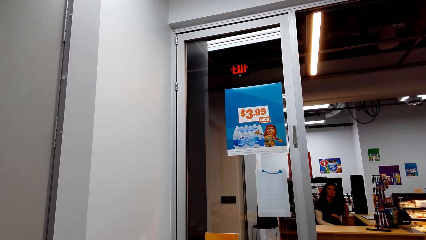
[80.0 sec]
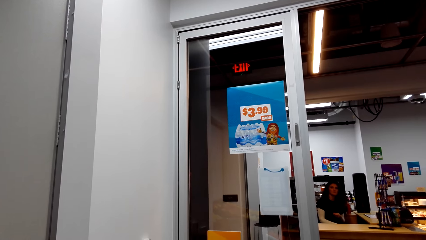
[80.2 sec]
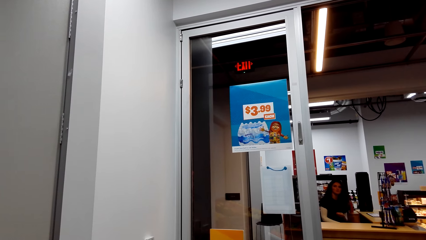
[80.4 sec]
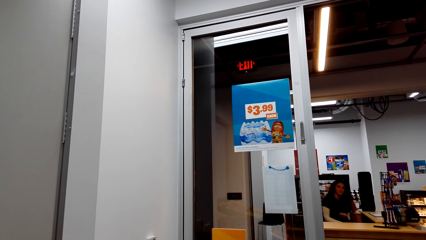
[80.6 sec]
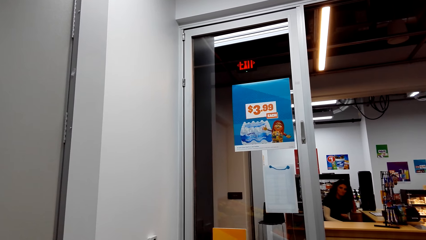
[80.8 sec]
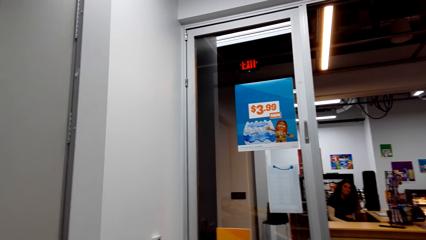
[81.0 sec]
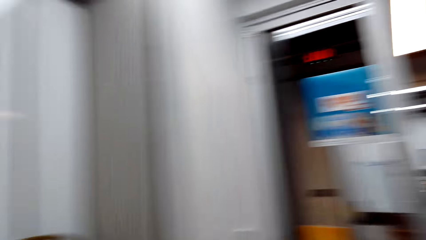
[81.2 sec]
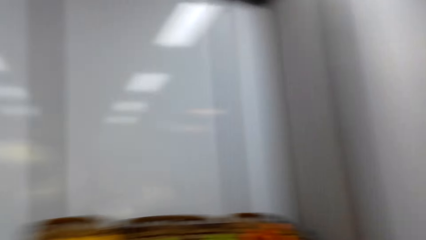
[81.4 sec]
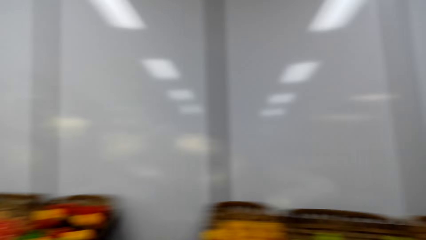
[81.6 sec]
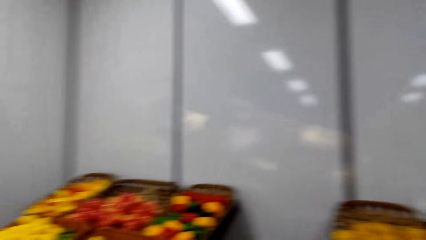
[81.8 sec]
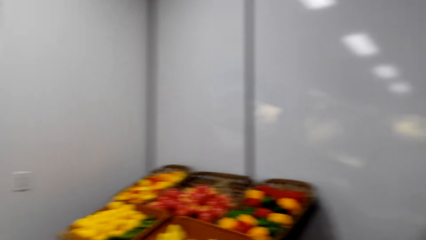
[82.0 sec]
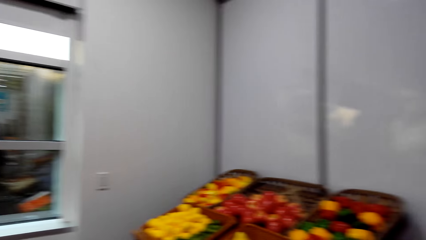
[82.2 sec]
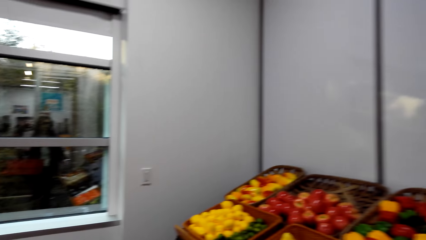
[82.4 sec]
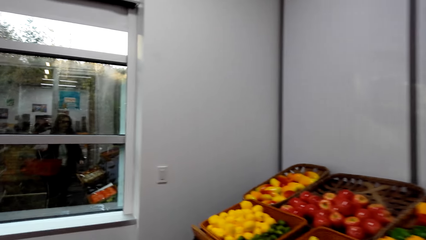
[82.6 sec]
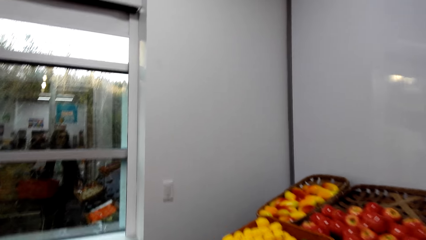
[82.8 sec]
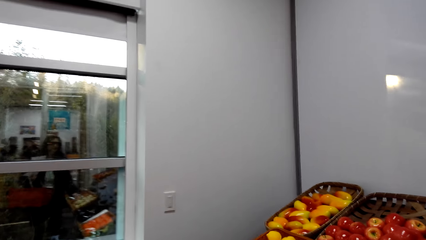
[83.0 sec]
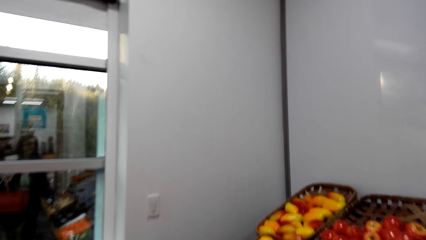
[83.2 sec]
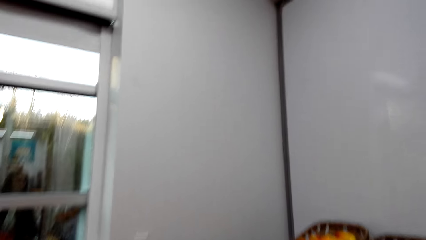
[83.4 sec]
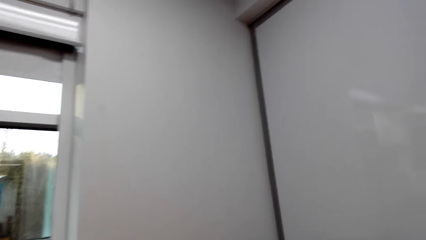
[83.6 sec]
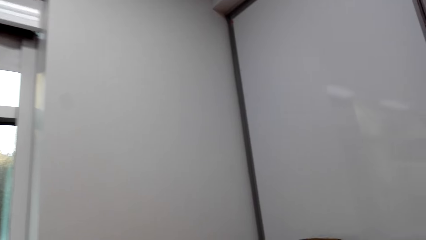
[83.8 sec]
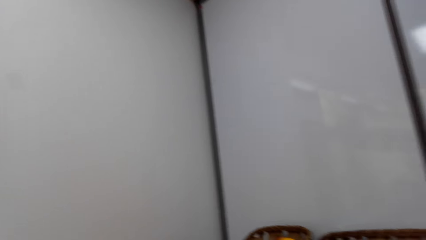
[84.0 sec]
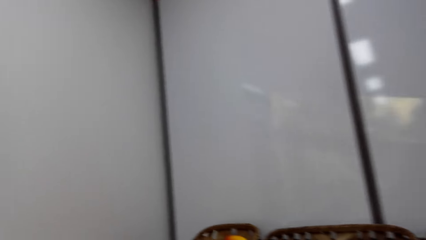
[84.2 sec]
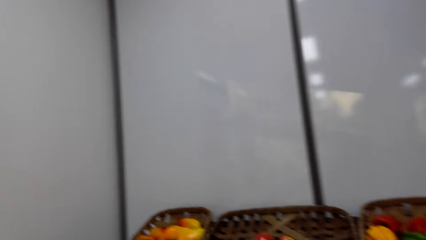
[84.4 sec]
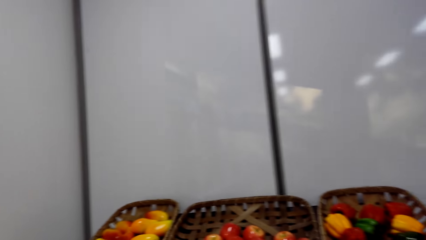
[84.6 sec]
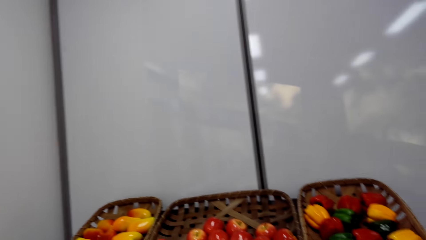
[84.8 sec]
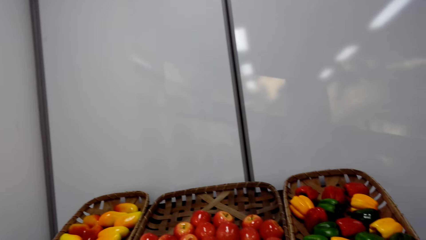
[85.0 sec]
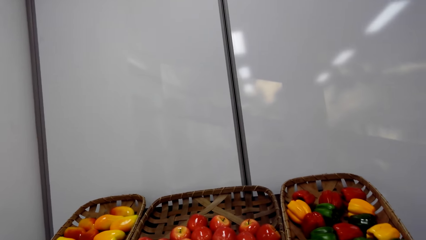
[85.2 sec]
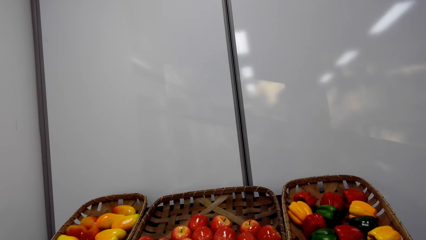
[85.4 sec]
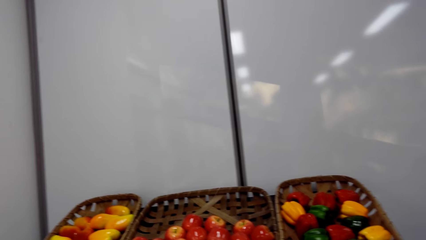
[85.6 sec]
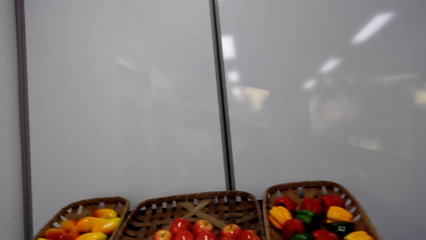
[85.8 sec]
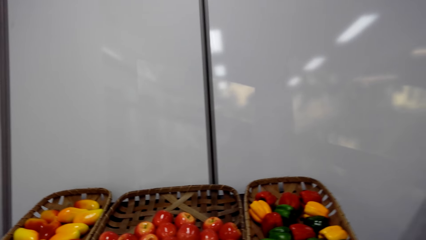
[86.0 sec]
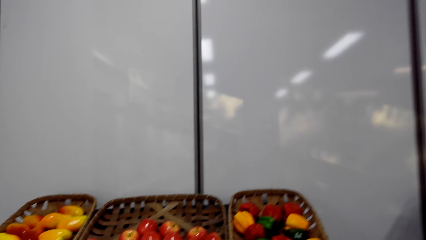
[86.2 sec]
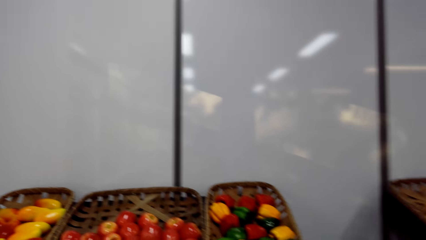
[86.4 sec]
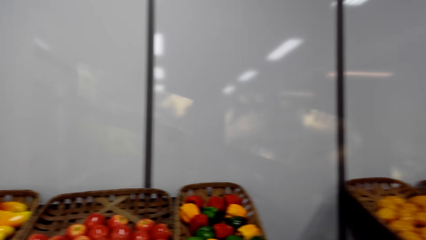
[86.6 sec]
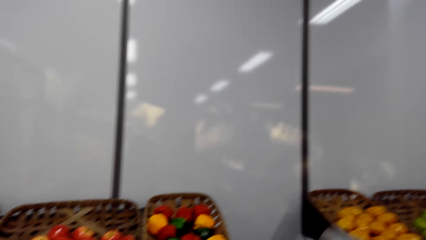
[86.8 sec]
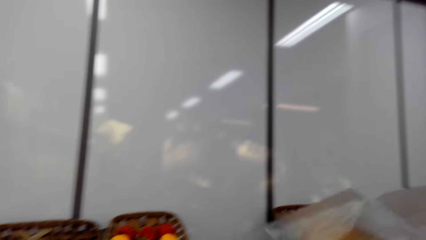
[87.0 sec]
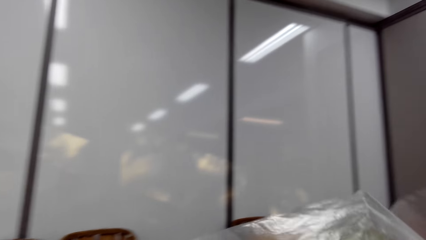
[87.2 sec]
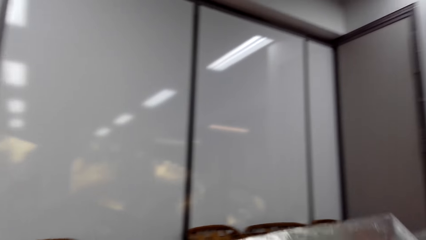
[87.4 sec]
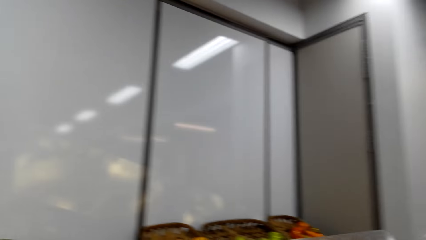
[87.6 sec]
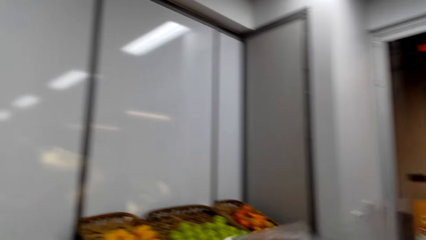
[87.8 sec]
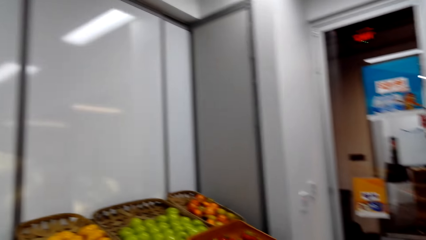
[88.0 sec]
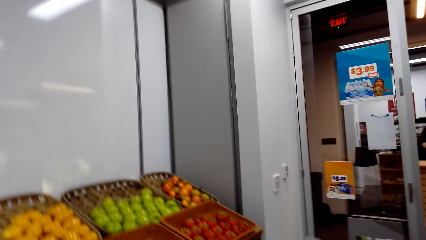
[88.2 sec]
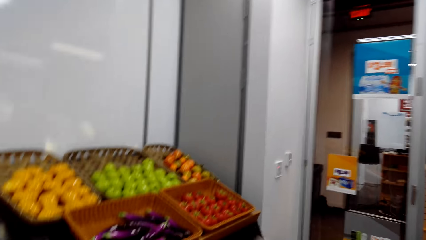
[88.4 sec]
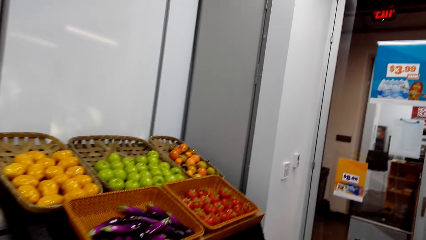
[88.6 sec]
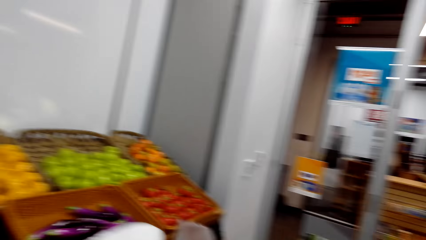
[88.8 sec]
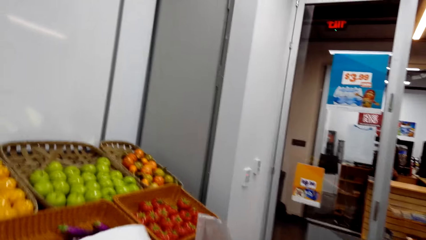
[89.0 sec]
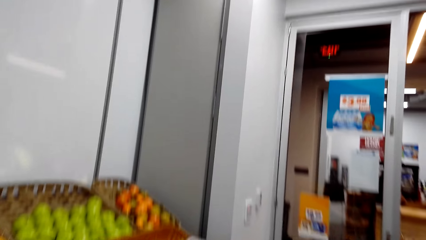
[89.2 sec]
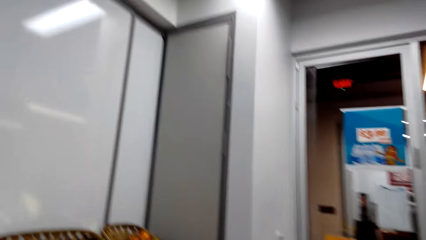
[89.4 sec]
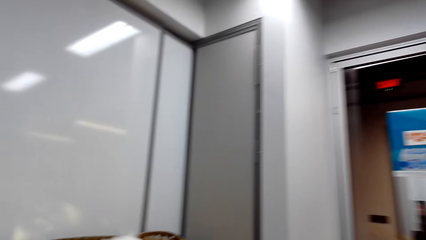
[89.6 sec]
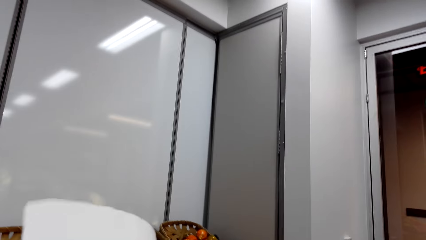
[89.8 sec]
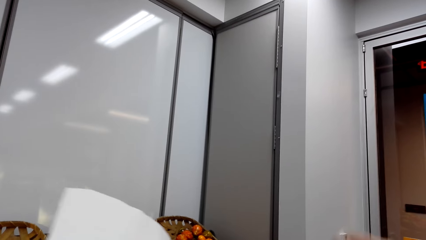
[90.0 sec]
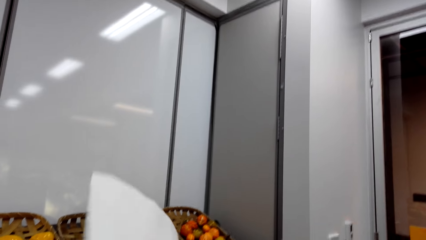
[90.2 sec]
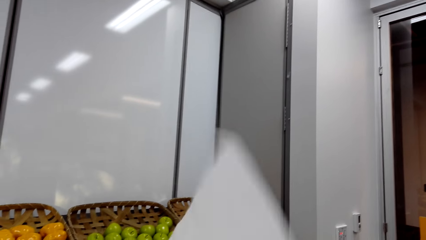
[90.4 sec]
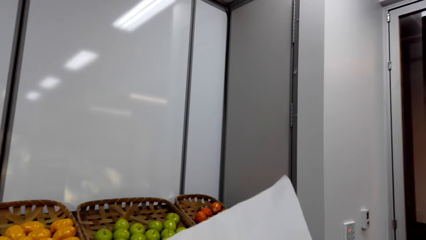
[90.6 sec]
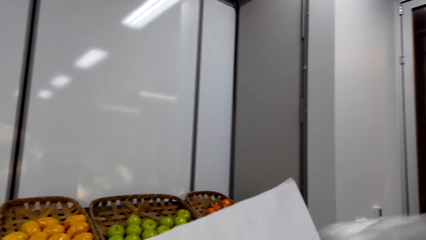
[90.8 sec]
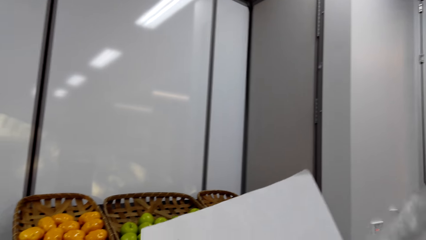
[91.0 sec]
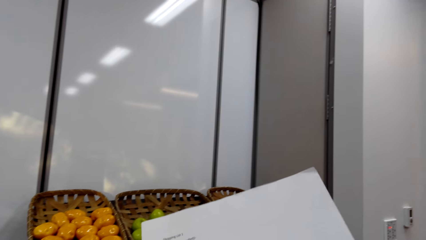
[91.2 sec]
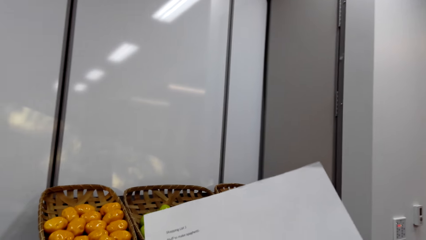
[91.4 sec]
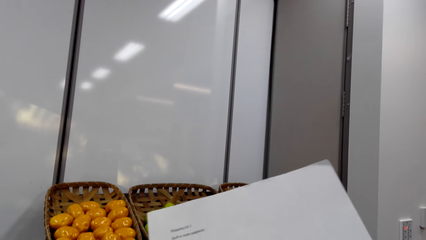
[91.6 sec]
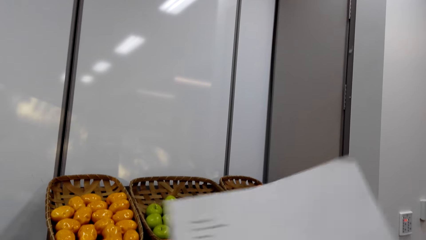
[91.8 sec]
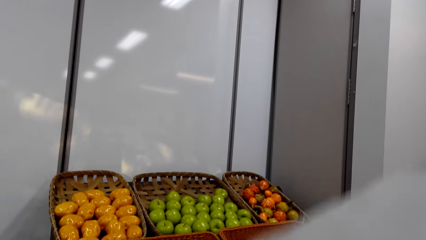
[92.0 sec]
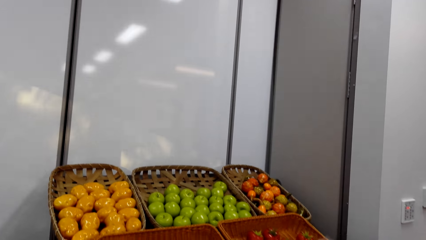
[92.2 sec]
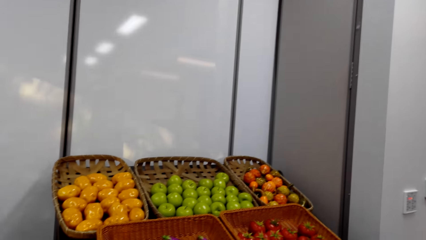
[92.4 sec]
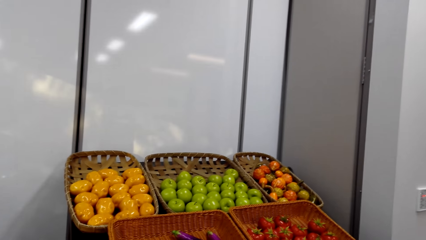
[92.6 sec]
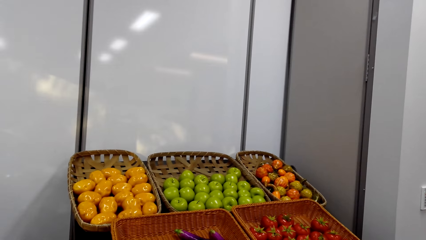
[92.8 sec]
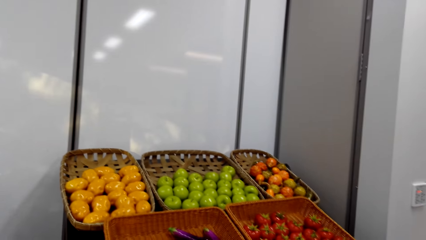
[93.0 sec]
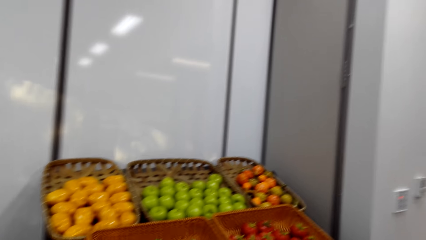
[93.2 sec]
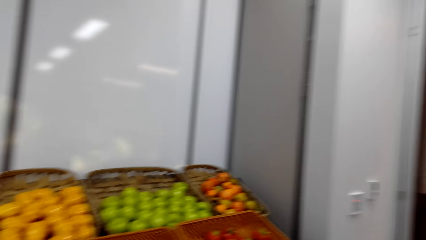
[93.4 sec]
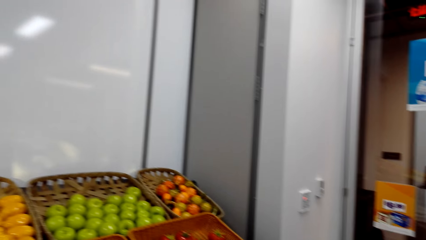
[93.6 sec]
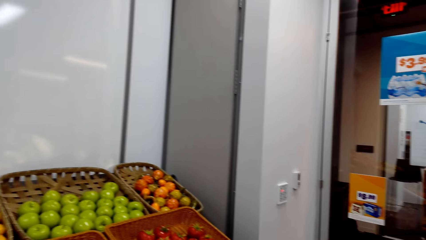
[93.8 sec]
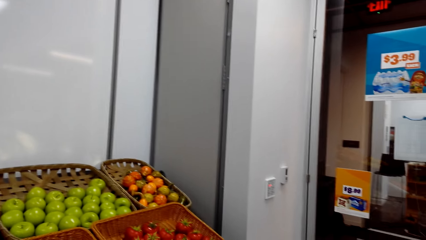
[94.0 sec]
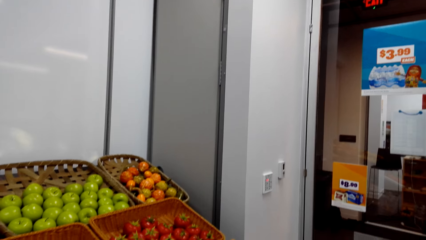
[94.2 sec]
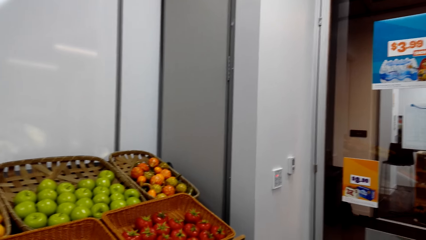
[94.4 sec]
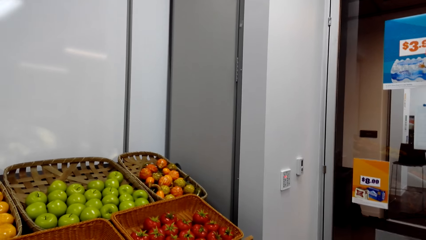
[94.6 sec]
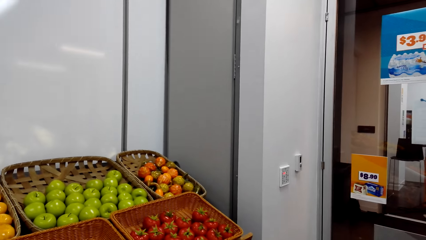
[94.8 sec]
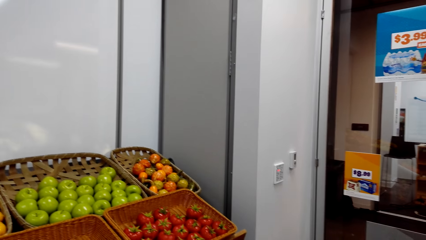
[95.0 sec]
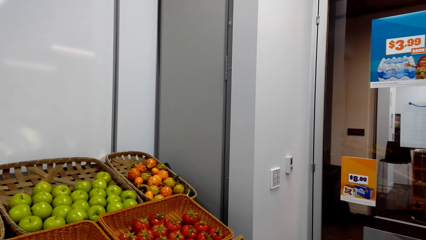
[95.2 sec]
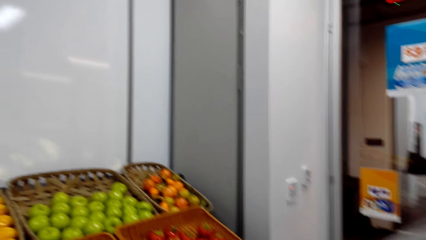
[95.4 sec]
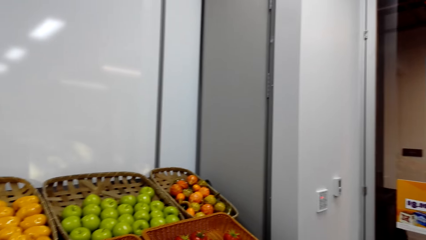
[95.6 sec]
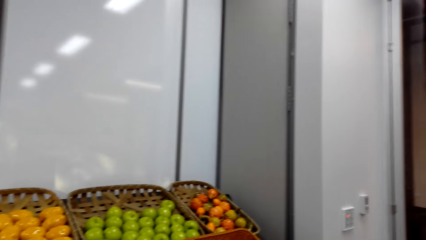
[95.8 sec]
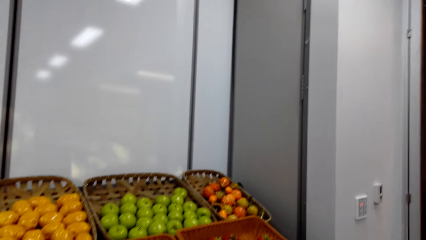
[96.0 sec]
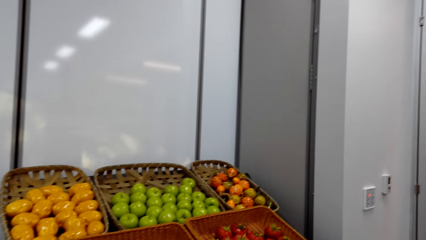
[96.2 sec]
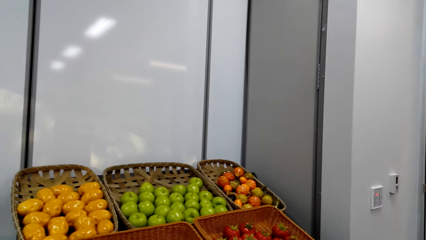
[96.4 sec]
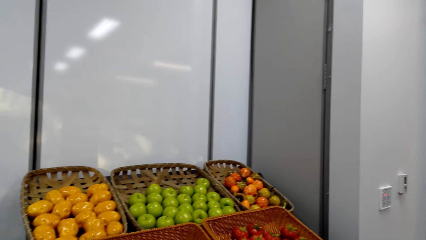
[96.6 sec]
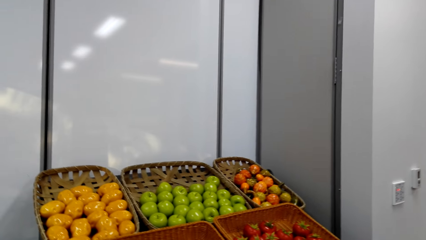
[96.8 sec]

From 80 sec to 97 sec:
A lady sits on the chair. The camera wearer walks towards the window. She grabs a nylon or polythene paper. She holds the polythene paper in her hand. She reads a printed paper. She holds the shopping list in her hand. She adjusts the nylon paper.
